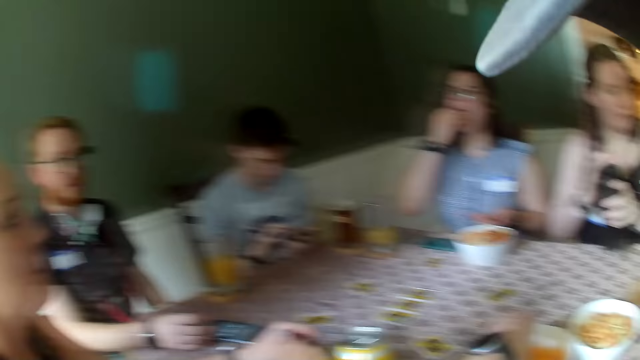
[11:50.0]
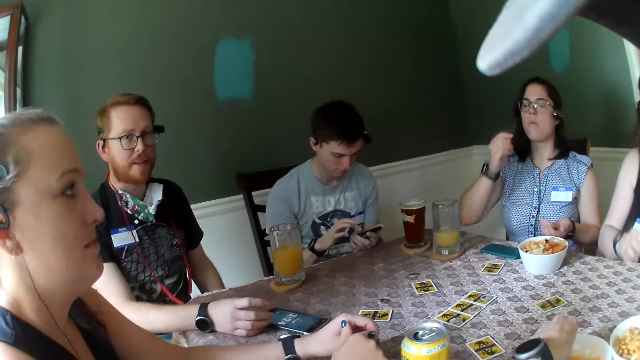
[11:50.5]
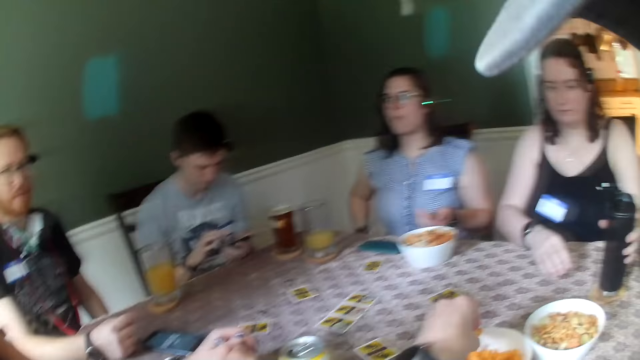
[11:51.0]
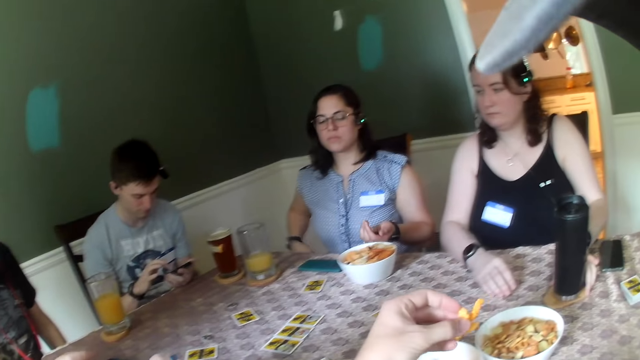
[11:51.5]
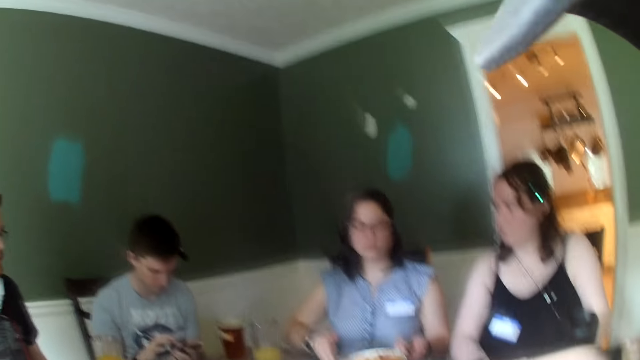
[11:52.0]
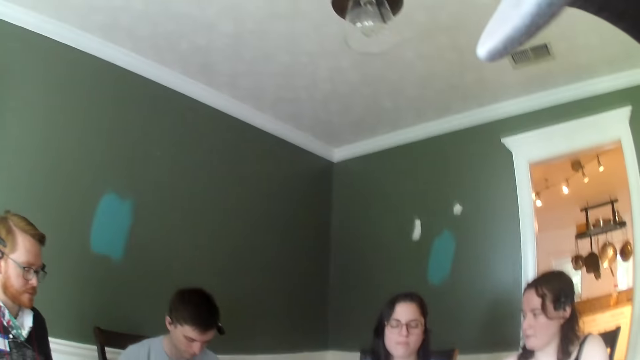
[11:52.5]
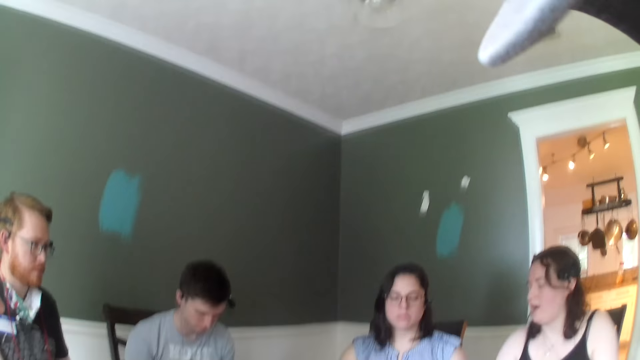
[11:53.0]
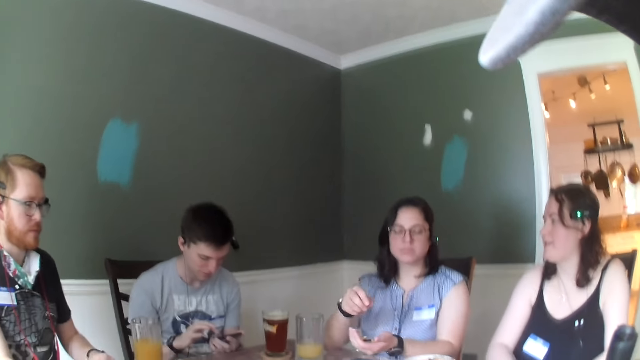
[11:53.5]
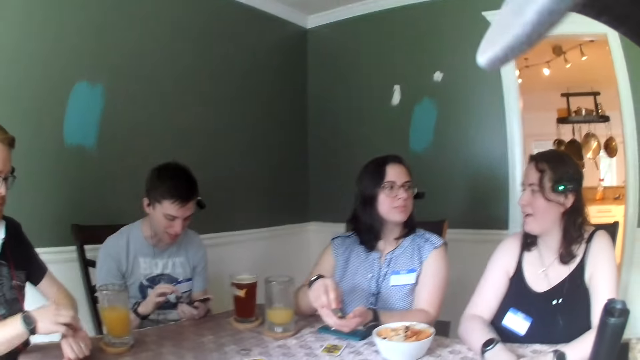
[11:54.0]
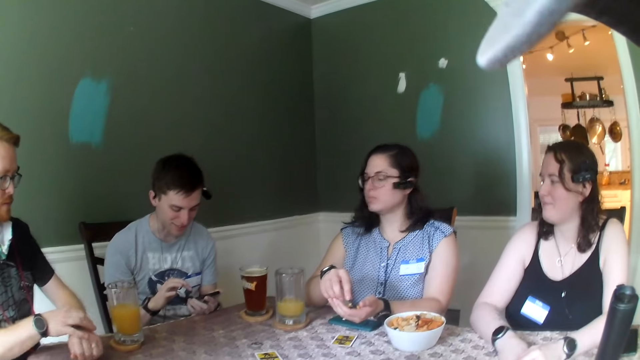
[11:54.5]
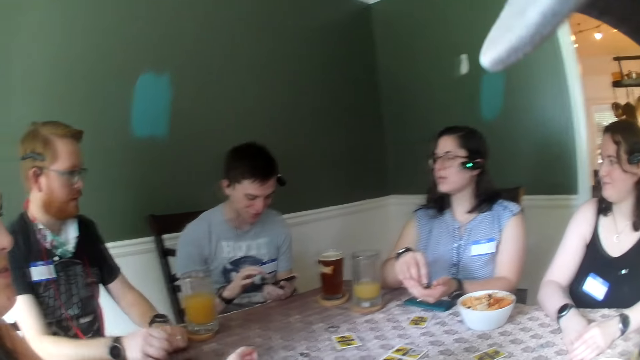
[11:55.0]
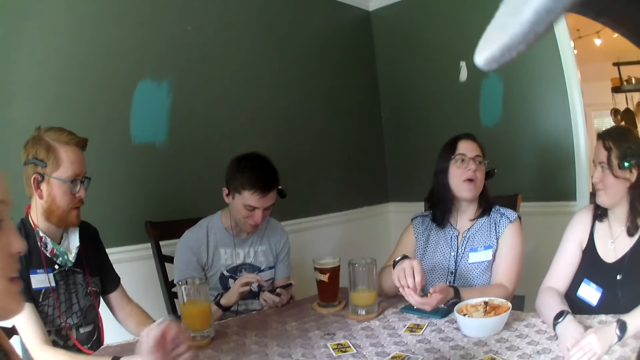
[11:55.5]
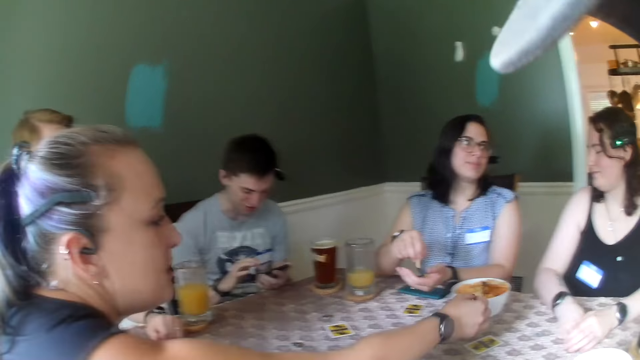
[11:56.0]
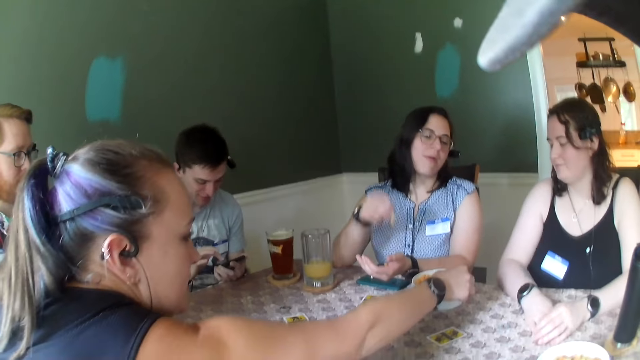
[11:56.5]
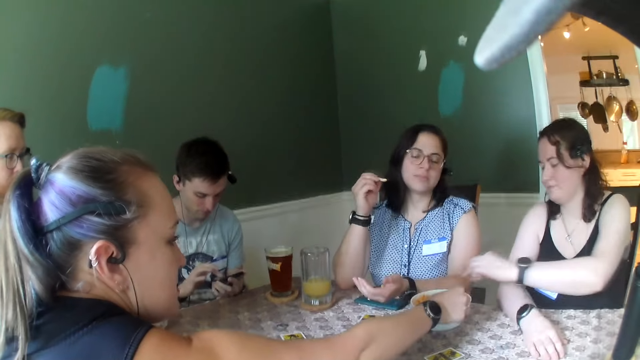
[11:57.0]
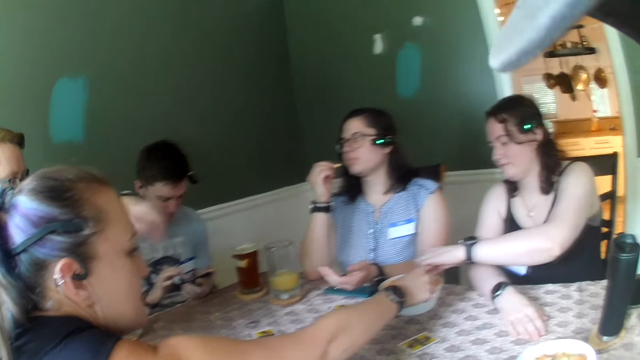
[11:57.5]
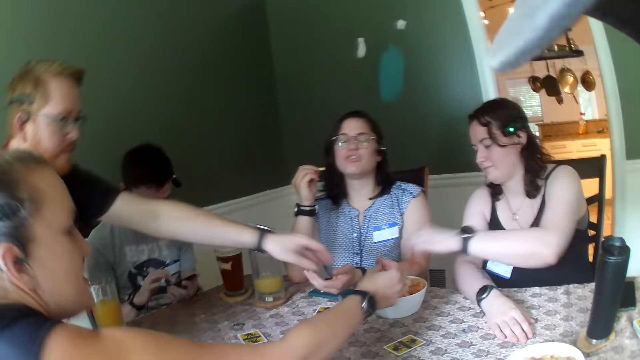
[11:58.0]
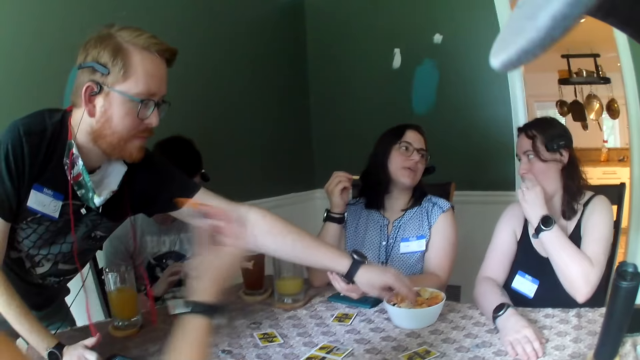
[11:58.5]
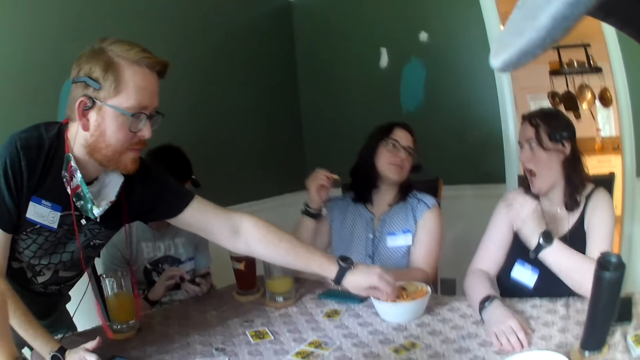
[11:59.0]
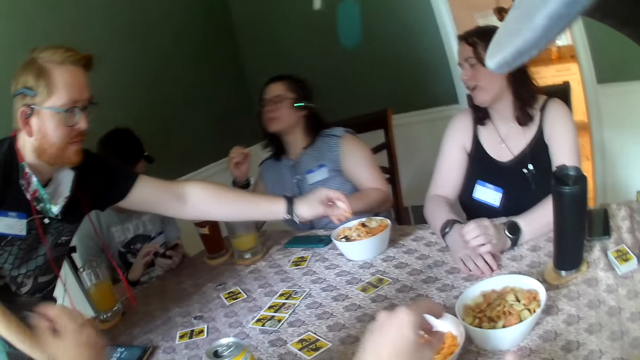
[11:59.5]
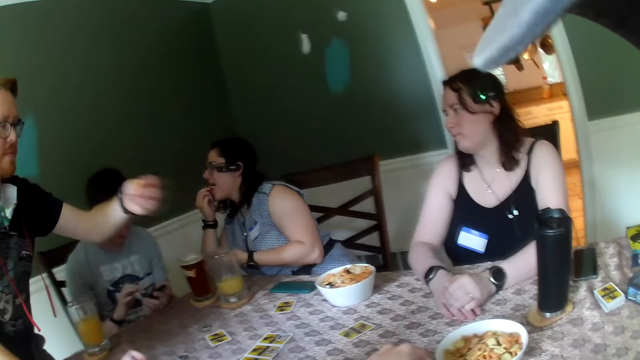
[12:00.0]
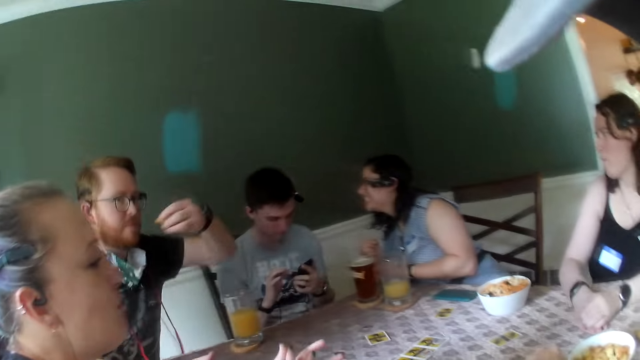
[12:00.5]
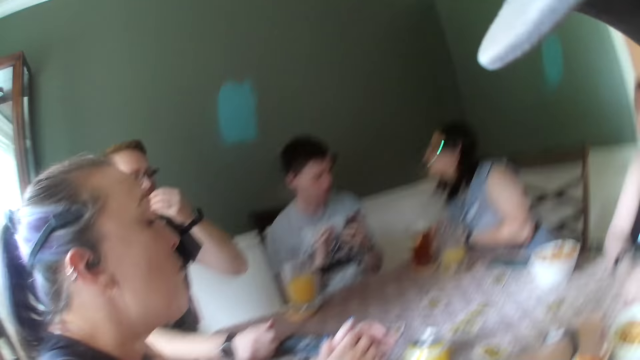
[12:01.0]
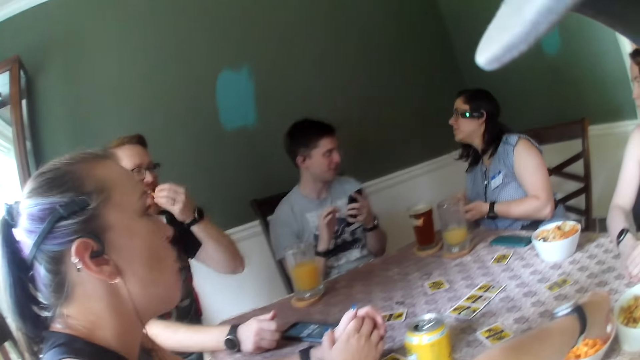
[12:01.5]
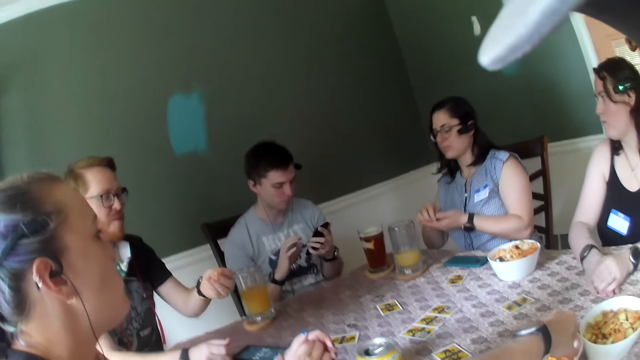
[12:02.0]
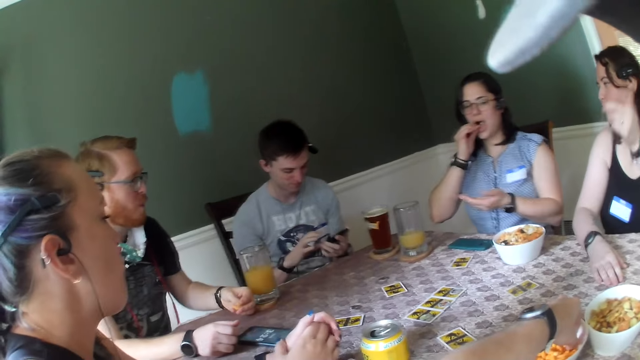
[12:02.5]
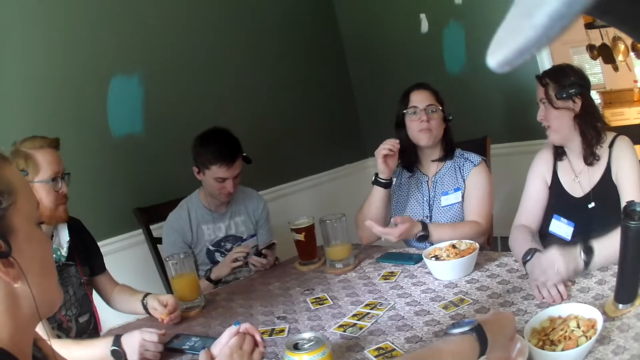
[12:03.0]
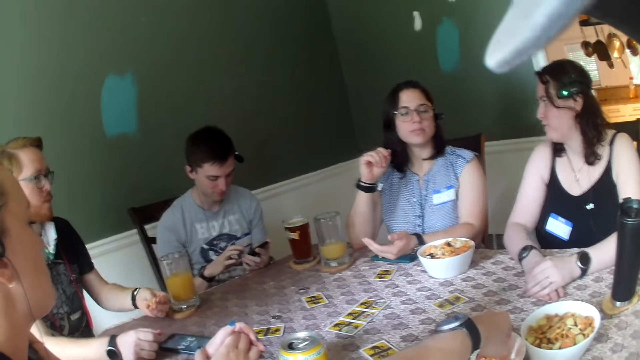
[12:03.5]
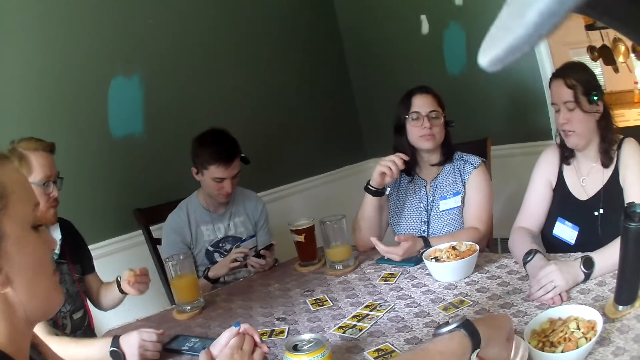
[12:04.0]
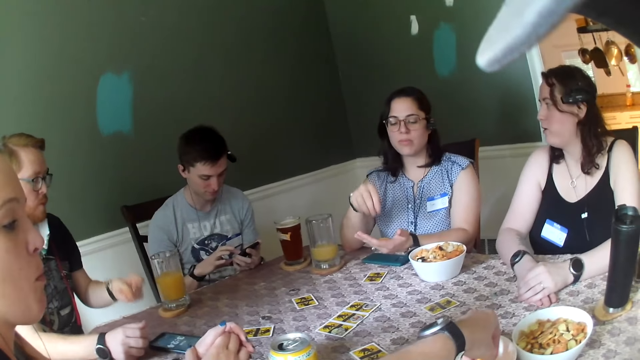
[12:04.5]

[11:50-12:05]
A woman eats fruit from her left hand with her right hand. Another woman drops the bottle on the table with her left hand. The camera wearer picks a snack in the bowl and eats the snack. A man interacts with a third woman. The first woman eats fruit from her left hand with her right hand. A fourth woman picks a snack in the bowl. The third woman picks a snack in the bowl. The second woman eats a fruit from the bowl of fruits with her right hand. A fifth woman eats a fruit from the bowl of fruits with her right hand. A second man eats a fruit from the bowl of fruits with his right hand. A third man picks a snack in the bowl. The first woman eats the snack. The third man eats the snack. The first woman picks a snack in her hand. The third woman interacts with the first woman. The first woman eats the snack.

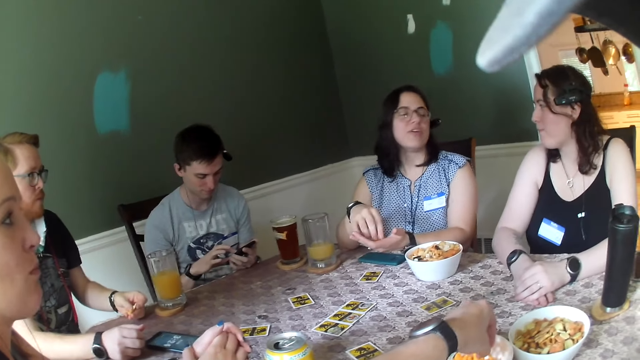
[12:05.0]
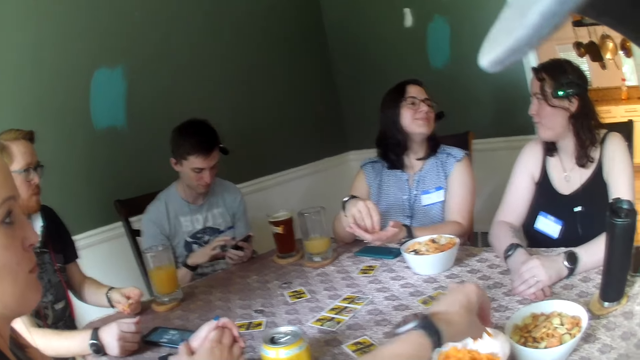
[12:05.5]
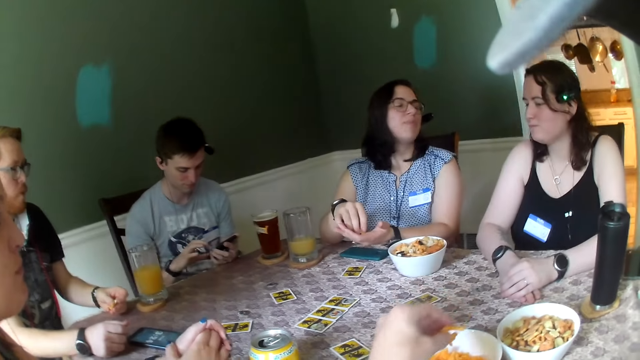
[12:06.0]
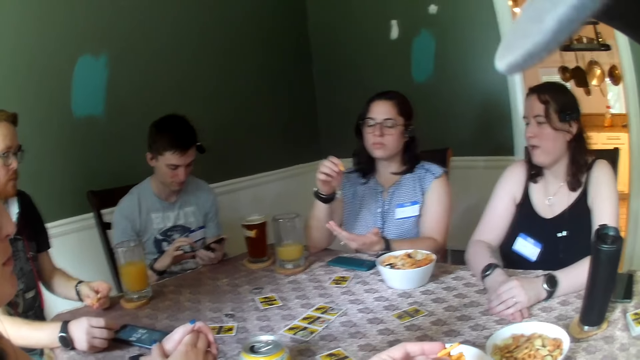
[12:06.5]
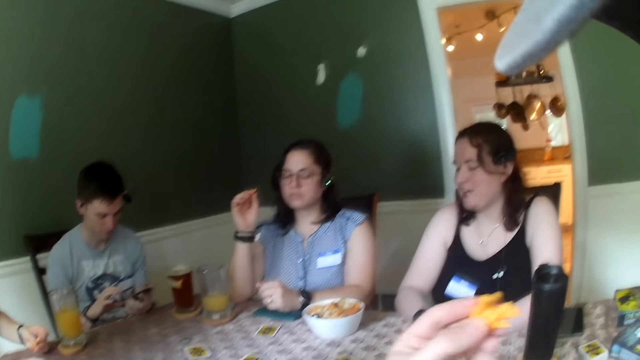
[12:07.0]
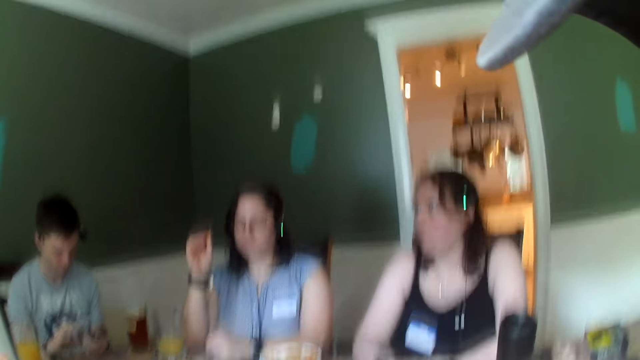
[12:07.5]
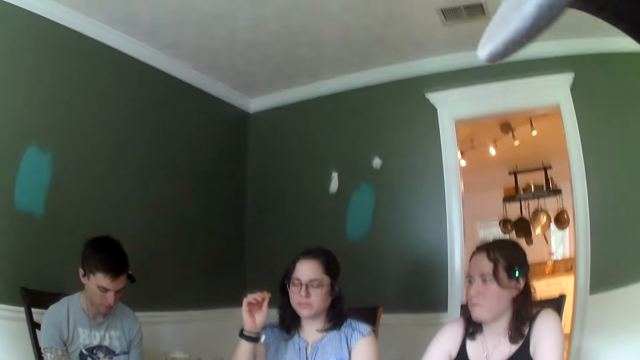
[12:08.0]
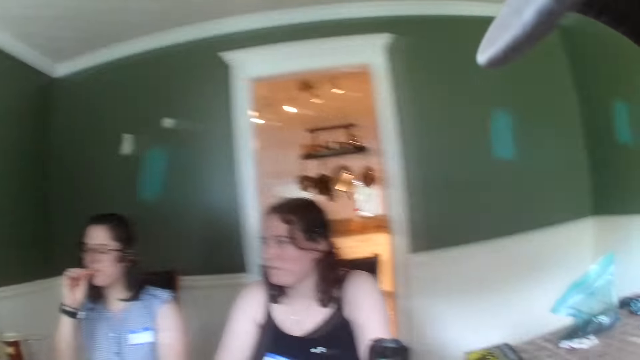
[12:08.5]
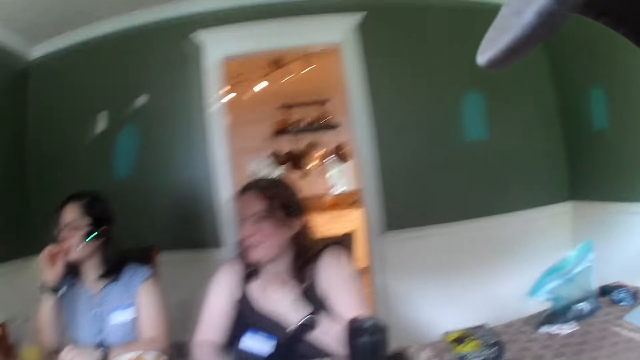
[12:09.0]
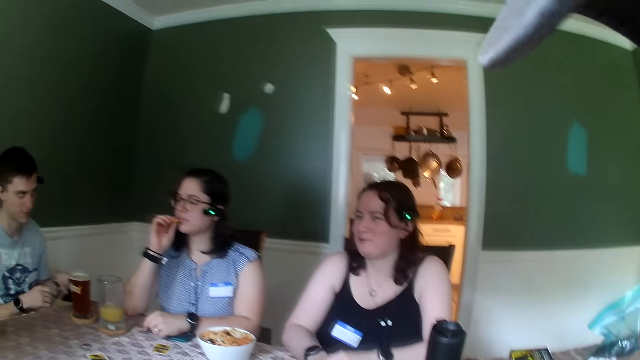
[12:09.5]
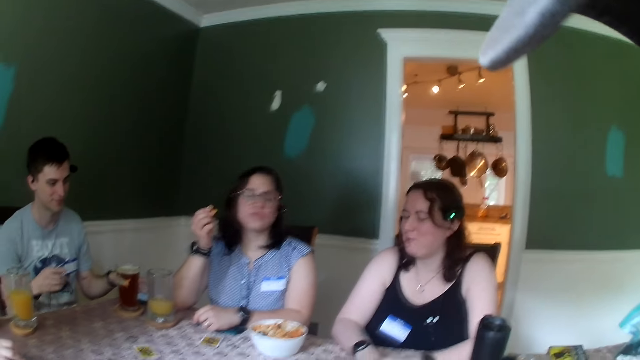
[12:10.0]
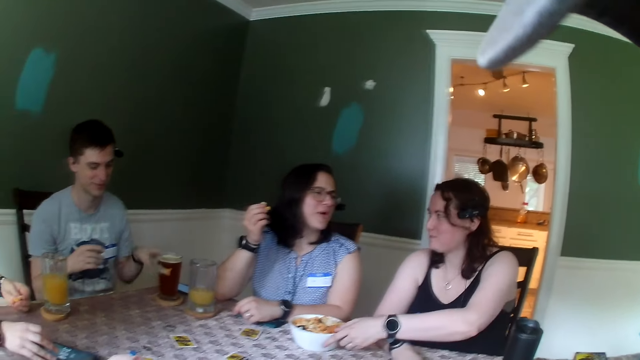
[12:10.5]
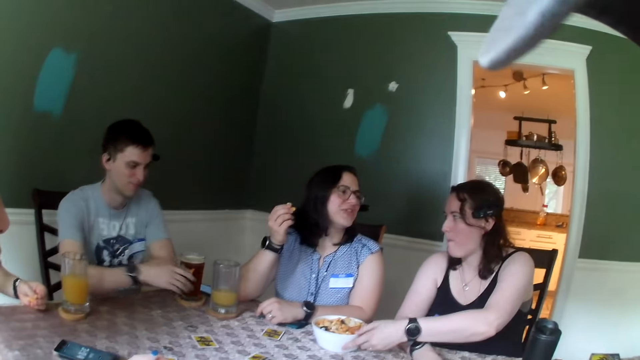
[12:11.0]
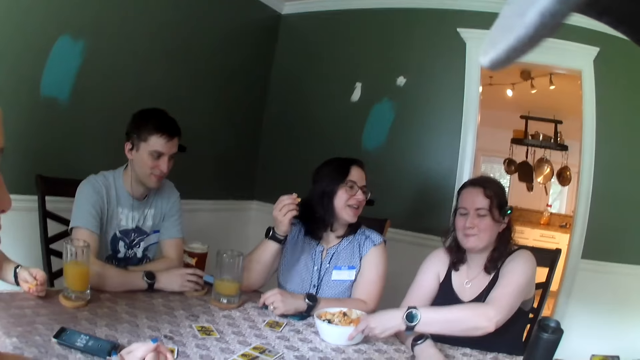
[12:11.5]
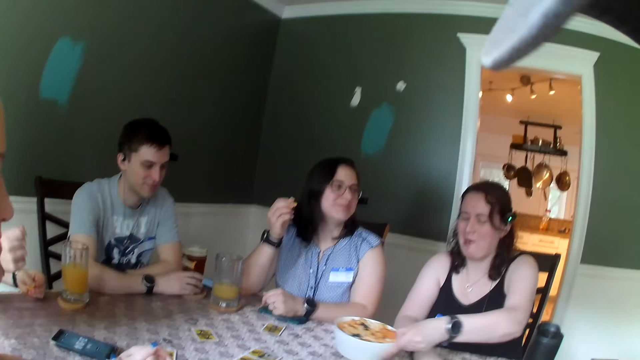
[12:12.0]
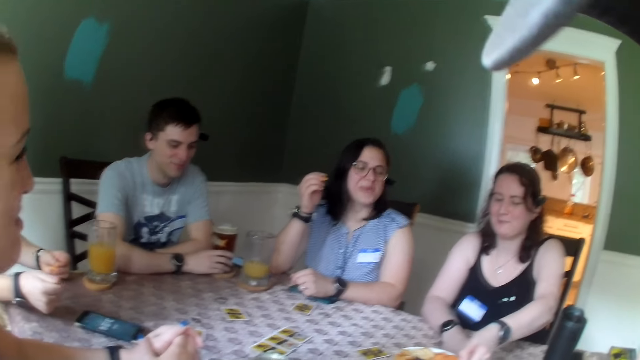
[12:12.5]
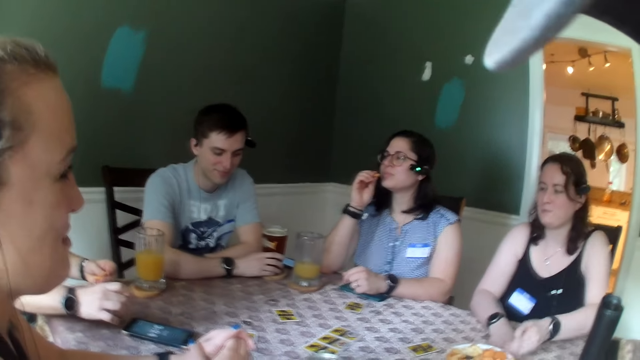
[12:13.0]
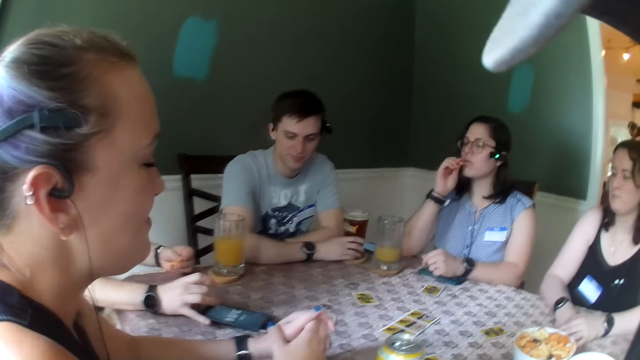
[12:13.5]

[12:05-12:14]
The camera wearer eats cheese puff from the bowl of cheese puff. They pick the snack in the bowl. The first woman eats the snack. The third woman interacts with the first woman. A fourth man drops the phone on the table with his left hand. The second woman moves the bowl of fruit on the table with her right hand. The fourth man holds a cup of beer on the table with his right hand. The third man interacts with the team.
